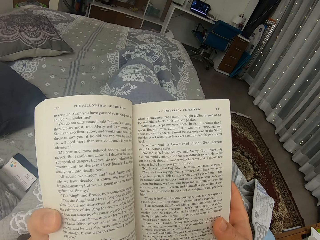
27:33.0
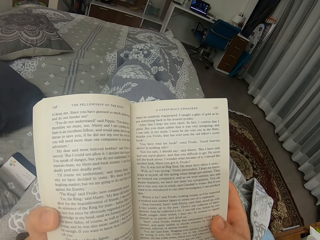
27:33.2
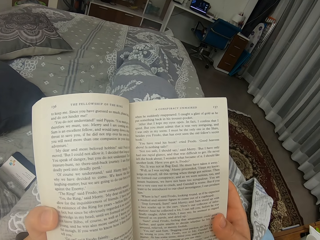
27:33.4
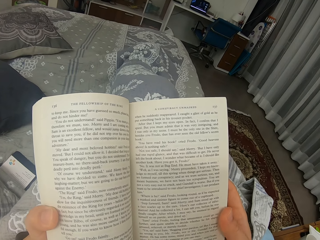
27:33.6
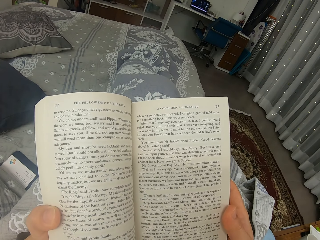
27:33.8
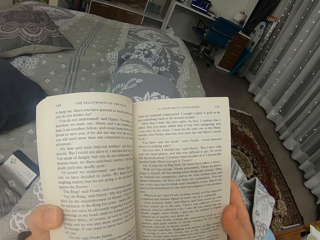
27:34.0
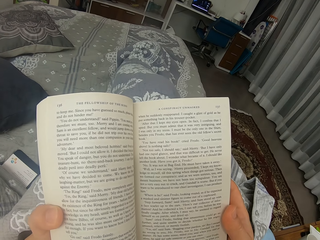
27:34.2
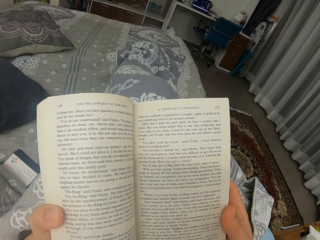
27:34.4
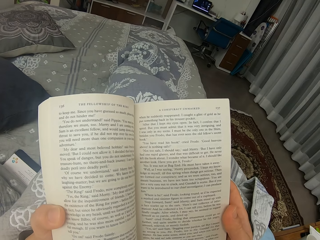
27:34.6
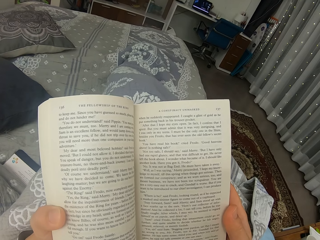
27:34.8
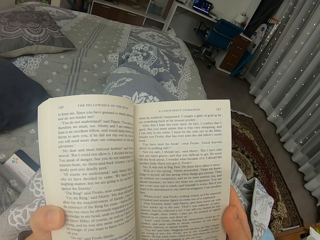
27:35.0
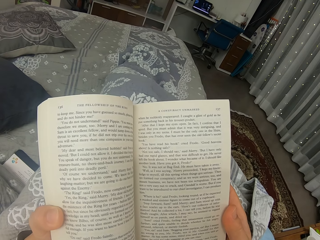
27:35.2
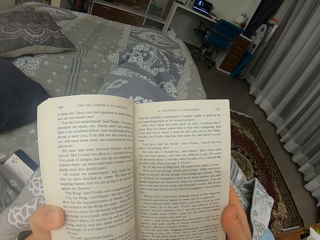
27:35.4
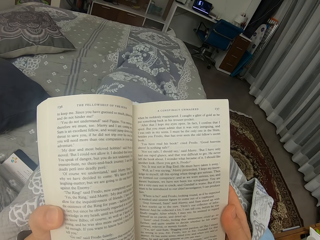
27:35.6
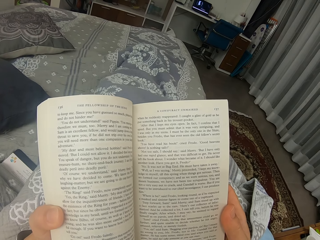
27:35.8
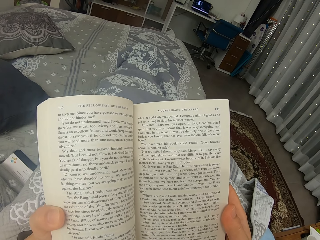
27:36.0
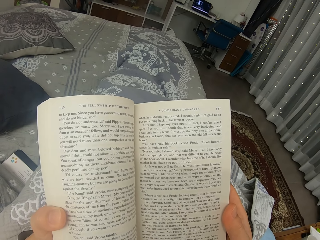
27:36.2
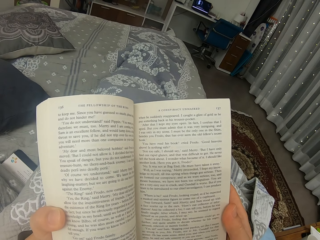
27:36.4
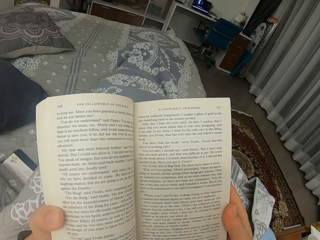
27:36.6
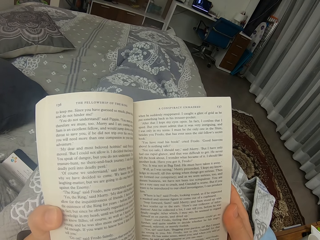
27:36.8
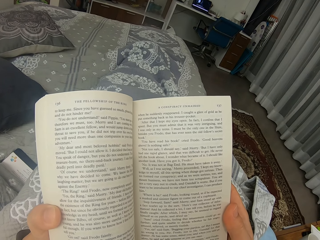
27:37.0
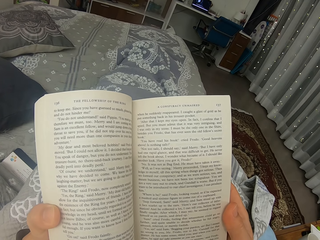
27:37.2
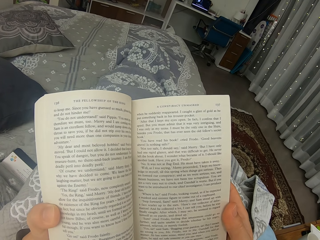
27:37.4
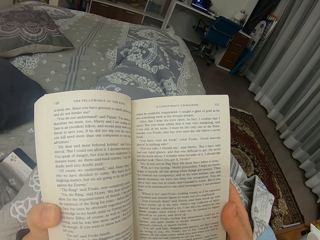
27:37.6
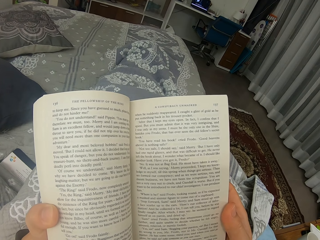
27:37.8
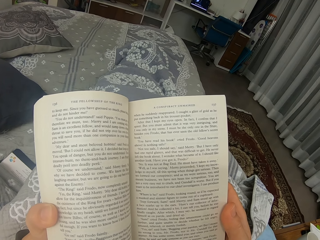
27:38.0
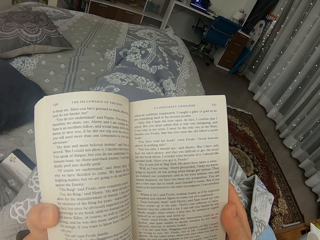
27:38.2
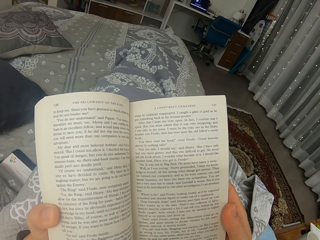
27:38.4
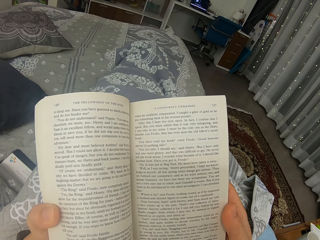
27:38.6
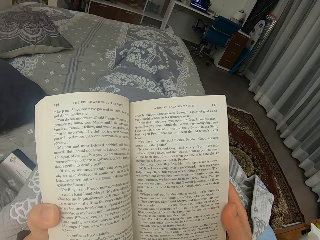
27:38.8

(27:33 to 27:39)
The camera wearer moves her thumb on the side of the book.

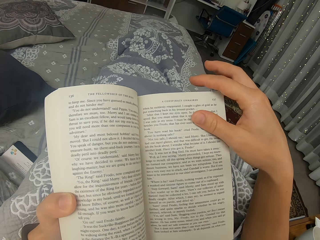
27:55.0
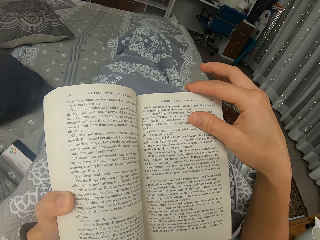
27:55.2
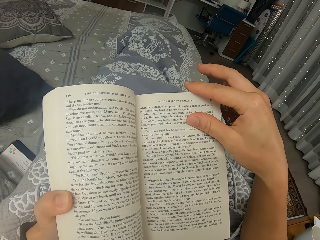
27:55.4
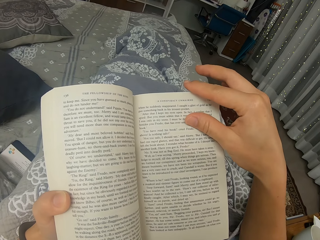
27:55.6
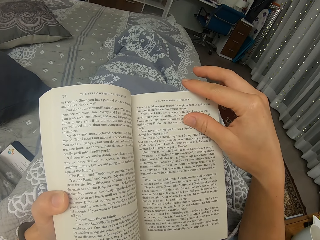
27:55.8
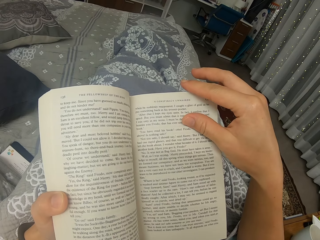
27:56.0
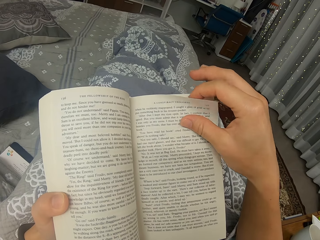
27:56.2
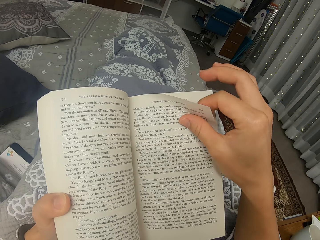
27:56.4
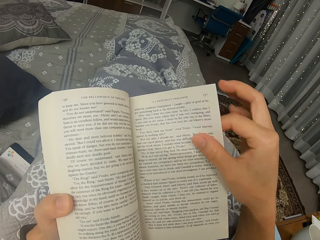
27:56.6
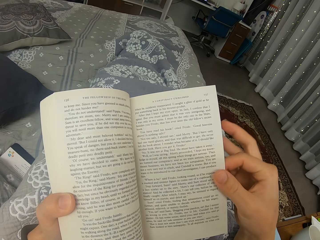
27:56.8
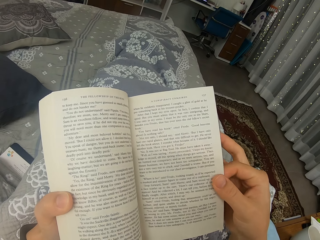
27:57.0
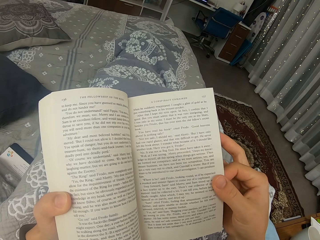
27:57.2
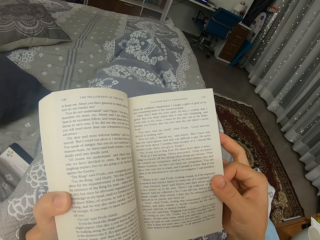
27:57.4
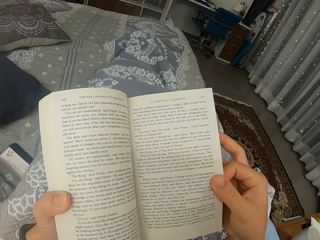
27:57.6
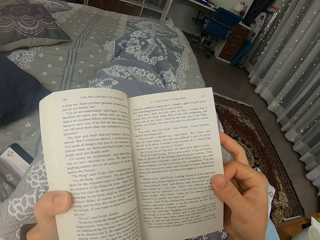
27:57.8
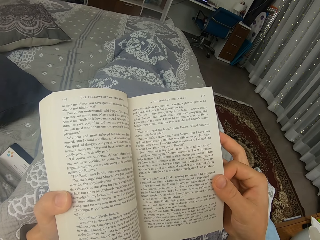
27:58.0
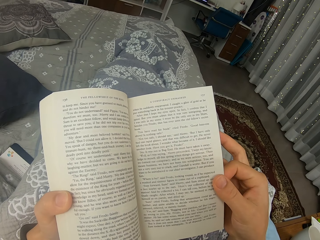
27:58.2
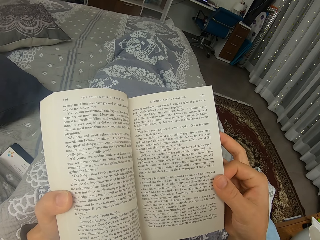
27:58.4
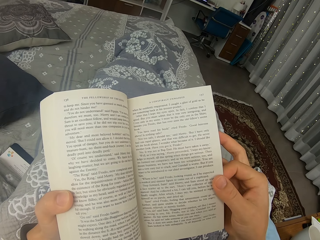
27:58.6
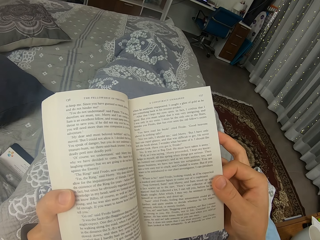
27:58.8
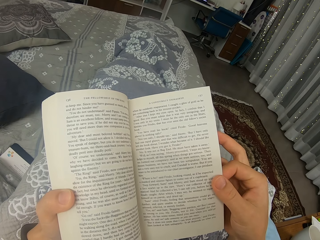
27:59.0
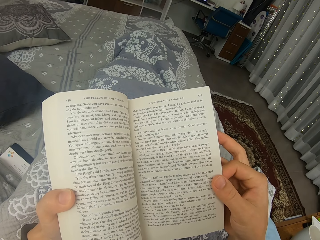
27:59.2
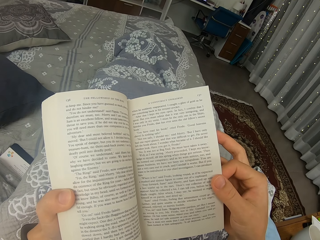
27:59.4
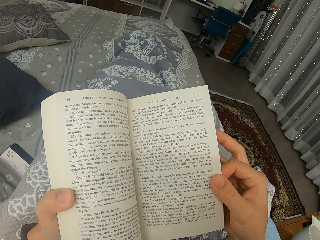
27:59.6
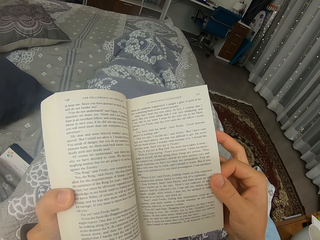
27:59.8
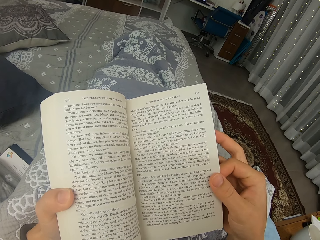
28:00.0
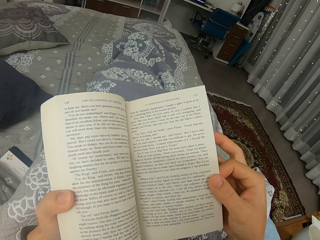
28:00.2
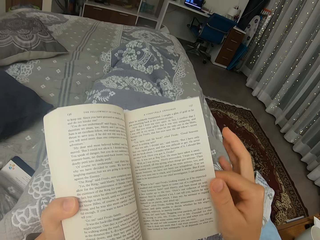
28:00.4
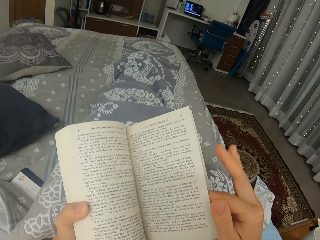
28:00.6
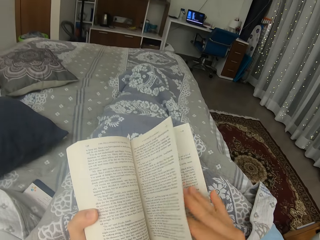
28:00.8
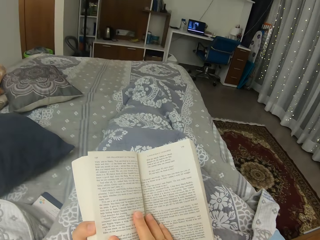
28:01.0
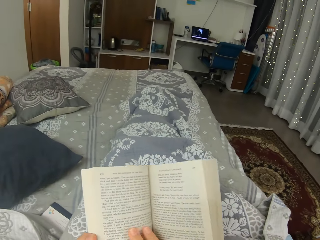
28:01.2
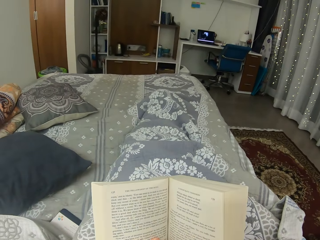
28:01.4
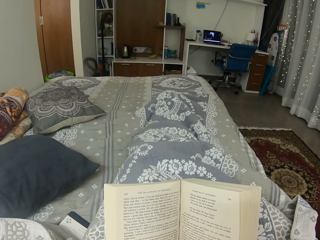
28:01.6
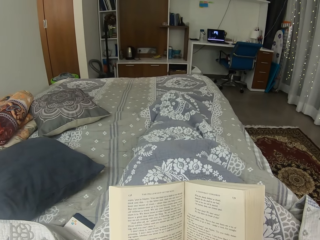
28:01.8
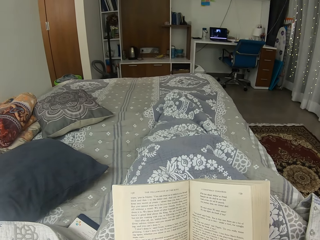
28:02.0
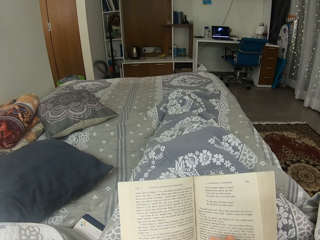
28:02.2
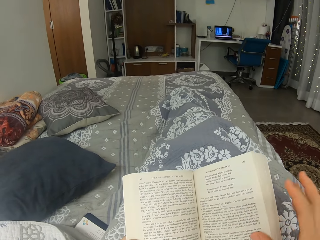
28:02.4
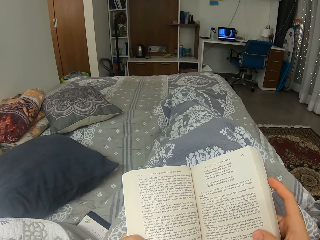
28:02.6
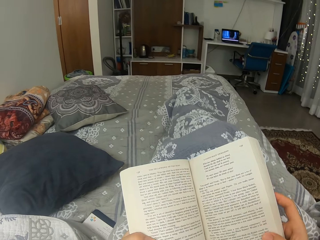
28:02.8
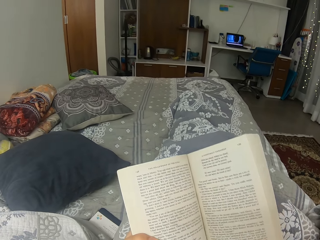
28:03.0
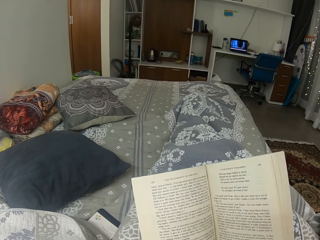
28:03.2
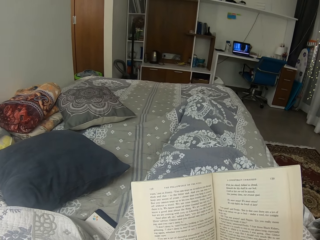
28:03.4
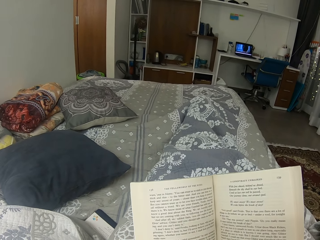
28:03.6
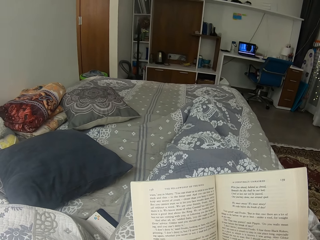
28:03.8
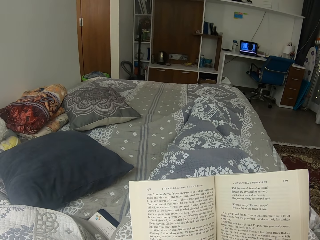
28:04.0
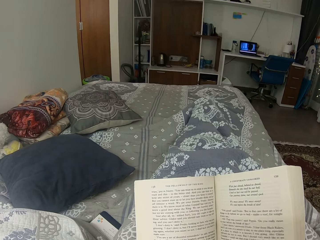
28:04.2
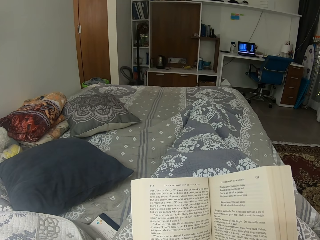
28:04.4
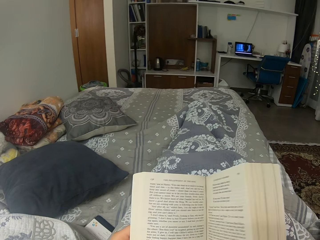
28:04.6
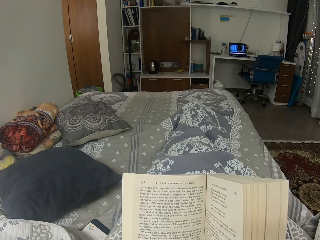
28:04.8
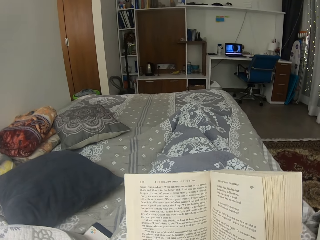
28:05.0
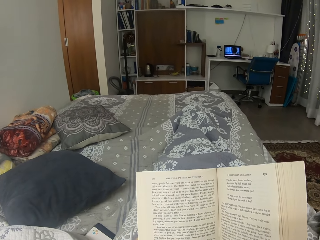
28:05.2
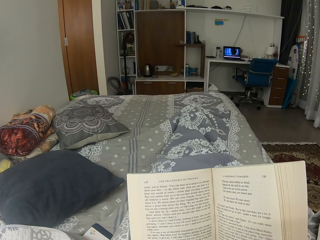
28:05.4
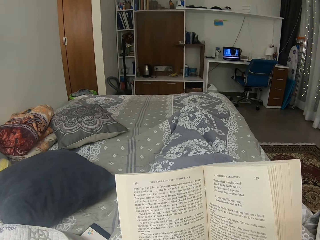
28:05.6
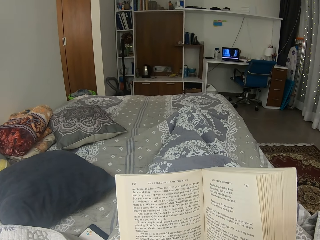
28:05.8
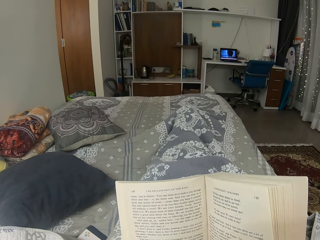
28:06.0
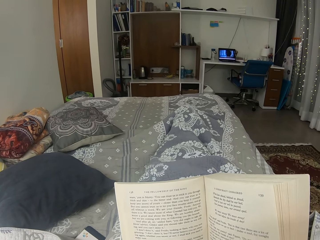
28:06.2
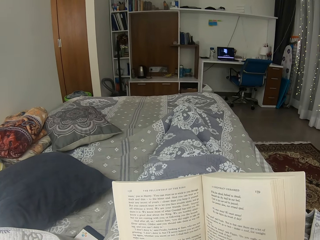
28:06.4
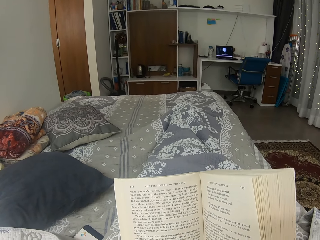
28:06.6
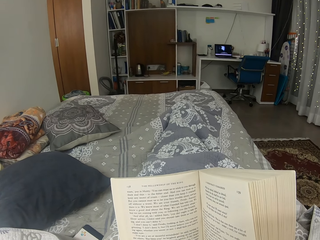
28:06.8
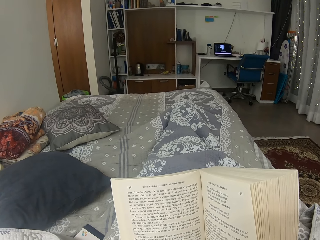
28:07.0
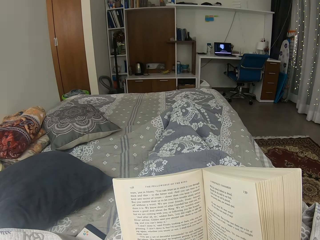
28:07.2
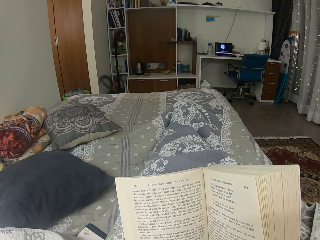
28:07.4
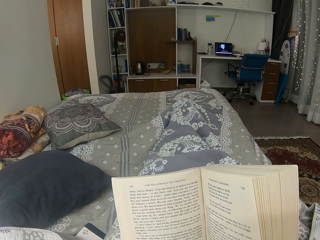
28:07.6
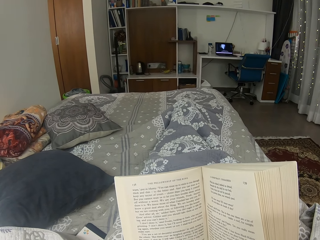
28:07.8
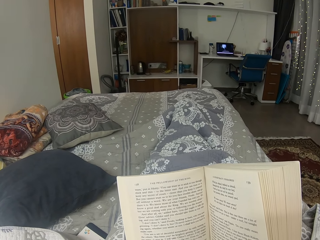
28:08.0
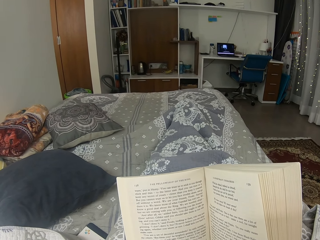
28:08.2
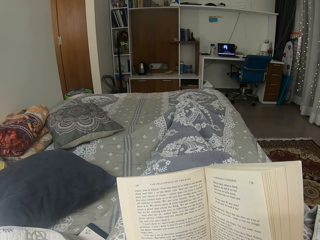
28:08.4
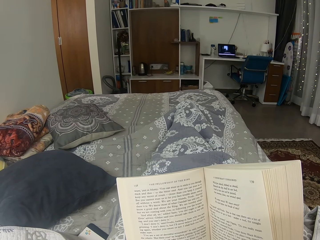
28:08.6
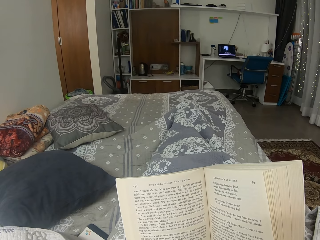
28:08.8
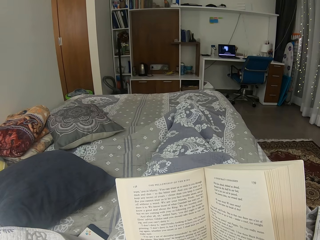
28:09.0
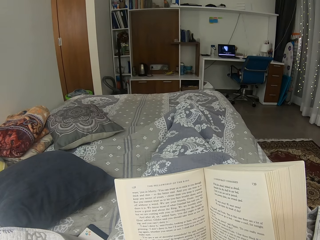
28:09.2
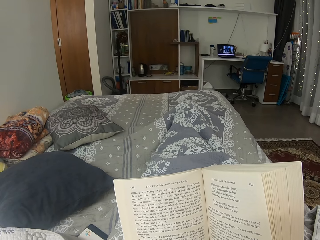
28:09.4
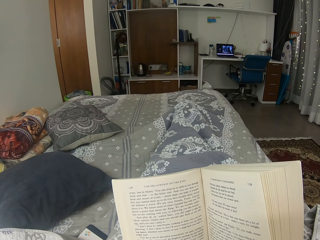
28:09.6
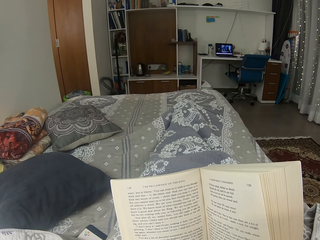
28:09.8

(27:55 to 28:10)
The camera wearer holds the page of the book. They turn the page of the book. They hold the book with both hands. They move the book a bit.
